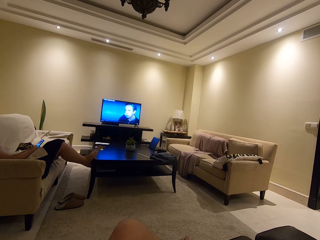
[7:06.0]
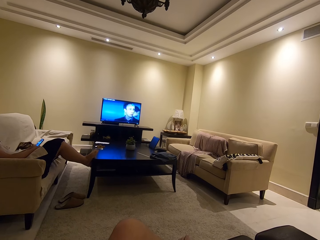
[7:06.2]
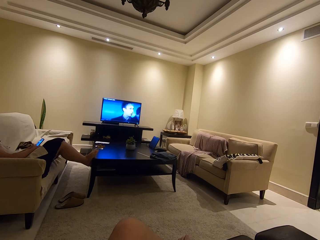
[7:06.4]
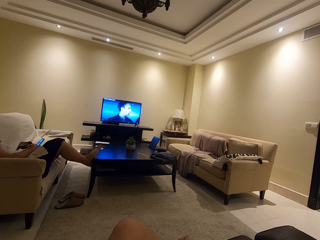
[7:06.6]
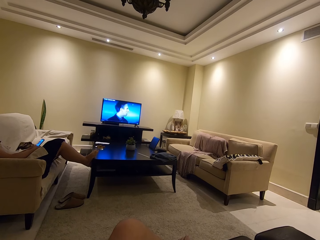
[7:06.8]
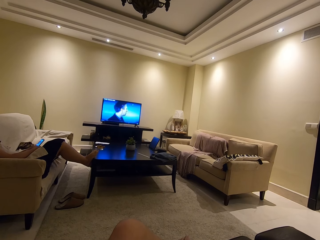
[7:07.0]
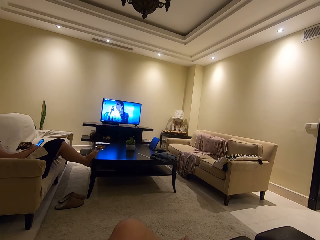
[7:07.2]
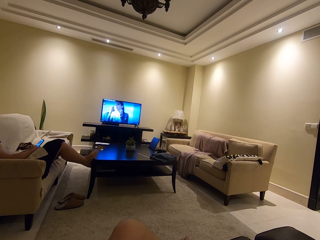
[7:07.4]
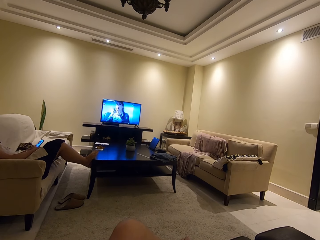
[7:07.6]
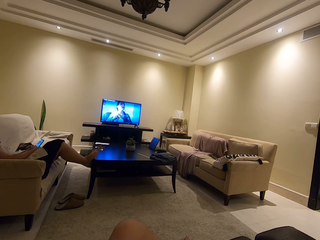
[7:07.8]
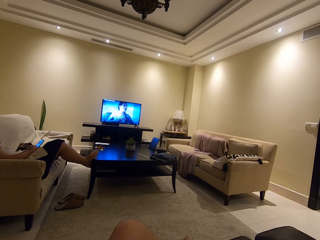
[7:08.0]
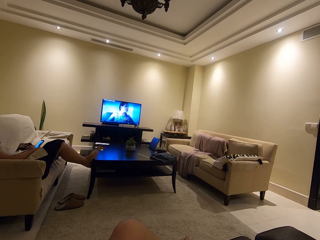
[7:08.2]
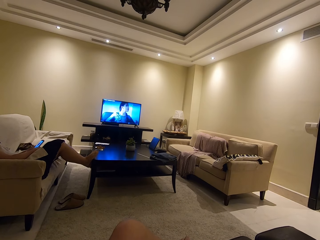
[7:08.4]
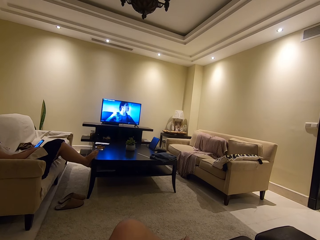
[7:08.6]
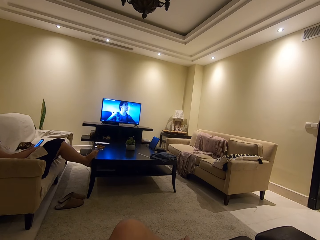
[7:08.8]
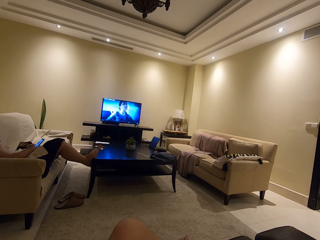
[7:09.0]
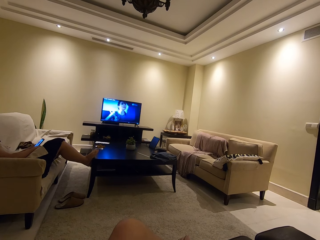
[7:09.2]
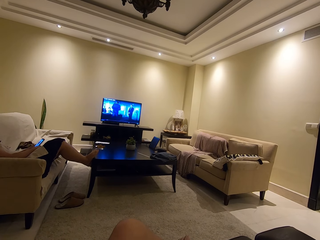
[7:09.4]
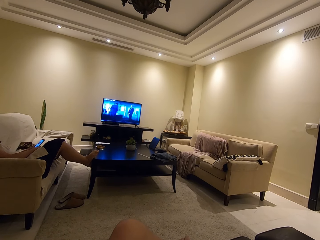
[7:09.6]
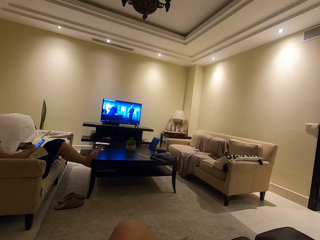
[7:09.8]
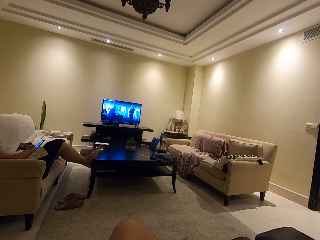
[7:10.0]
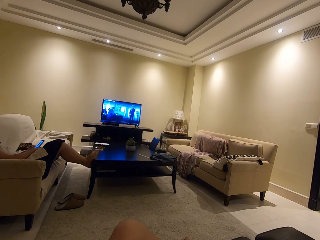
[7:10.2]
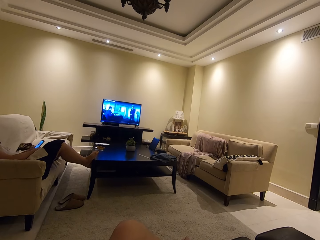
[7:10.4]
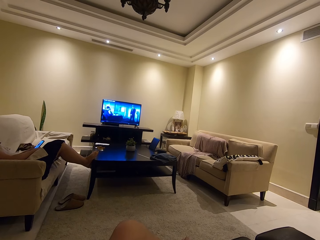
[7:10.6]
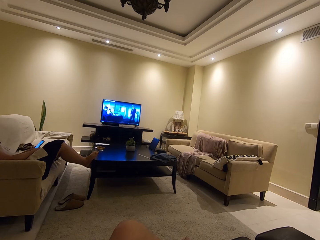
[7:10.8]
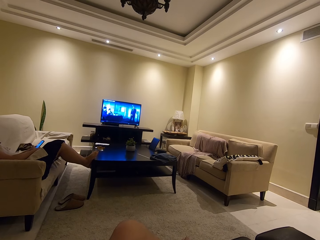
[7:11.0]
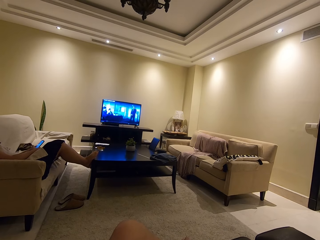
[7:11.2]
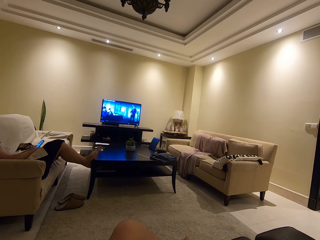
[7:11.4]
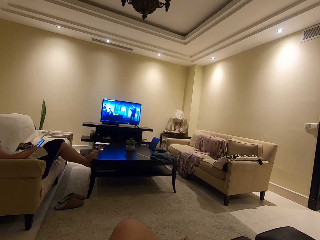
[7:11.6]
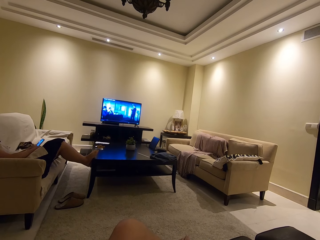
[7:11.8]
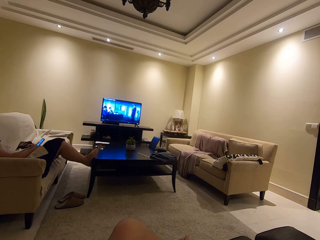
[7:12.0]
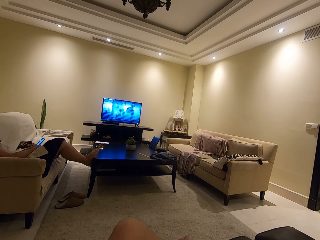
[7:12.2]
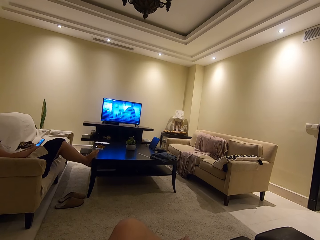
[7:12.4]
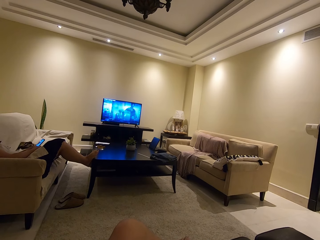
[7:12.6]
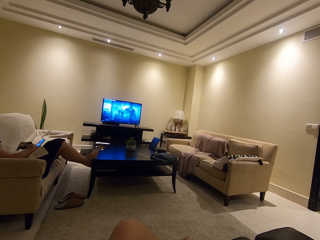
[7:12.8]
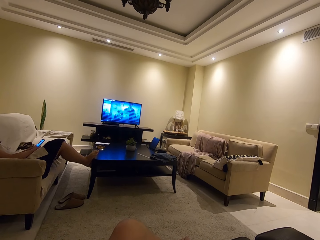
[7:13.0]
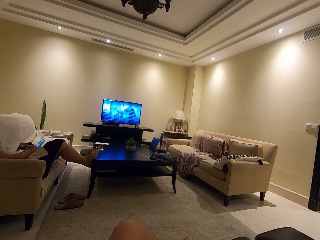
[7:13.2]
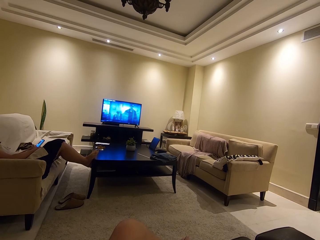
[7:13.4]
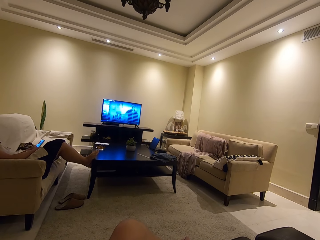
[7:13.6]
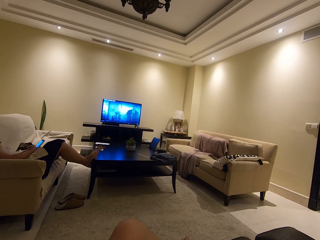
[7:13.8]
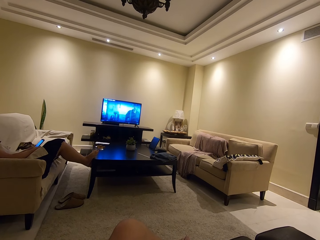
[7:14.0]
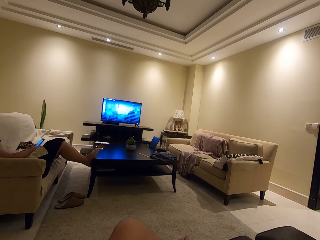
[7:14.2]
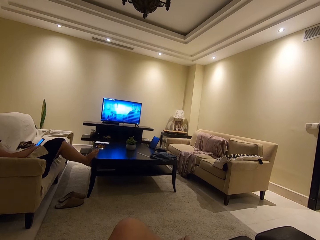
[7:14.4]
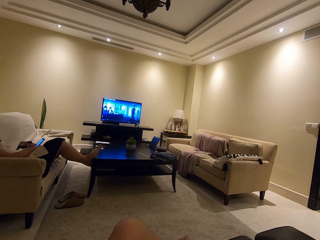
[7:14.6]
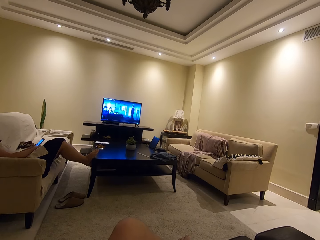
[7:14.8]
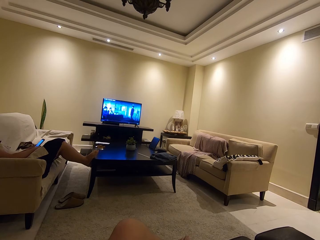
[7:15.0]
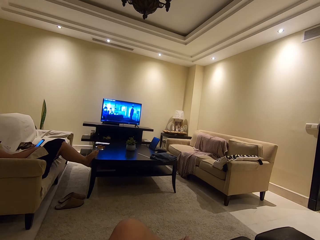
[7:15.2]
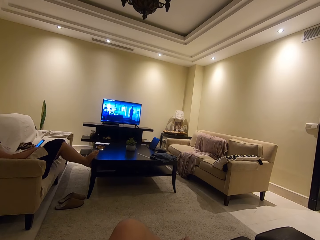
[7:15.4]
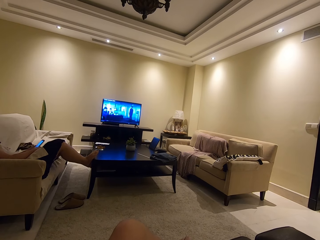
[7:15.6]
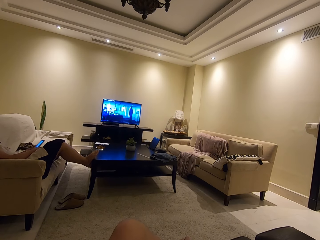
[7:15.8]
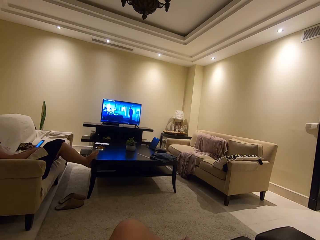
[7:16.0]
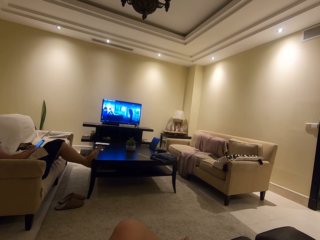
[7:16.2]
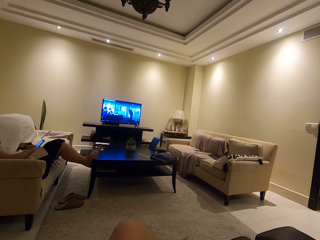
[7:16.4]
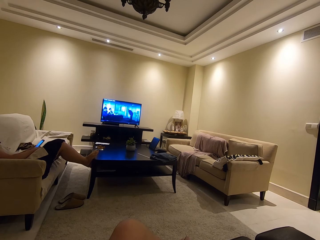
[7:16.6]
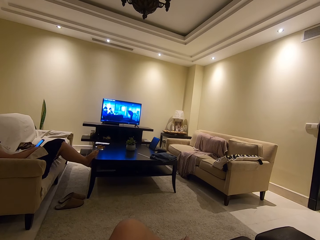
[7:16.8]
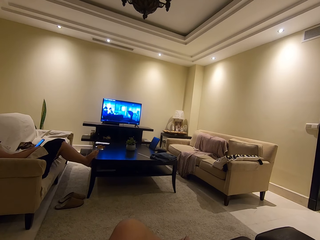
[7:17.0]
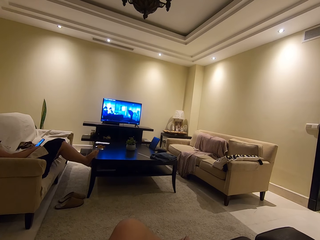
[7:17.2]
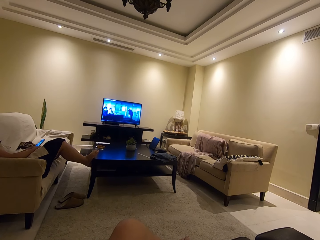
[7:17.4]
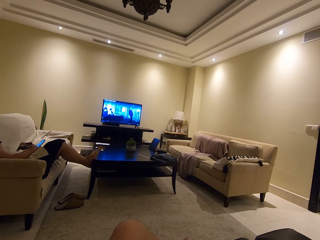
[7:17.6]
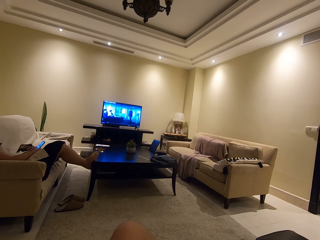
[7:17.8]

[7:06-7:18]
A person scrolls on the phone. The camera wearer watches television.

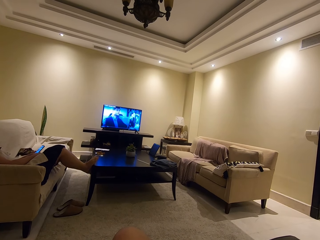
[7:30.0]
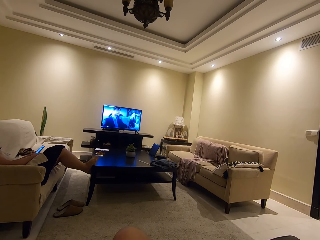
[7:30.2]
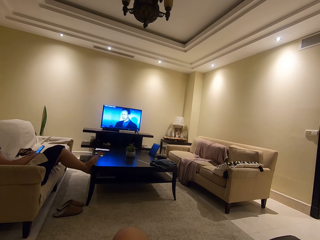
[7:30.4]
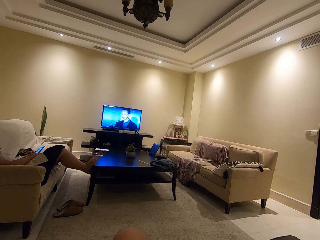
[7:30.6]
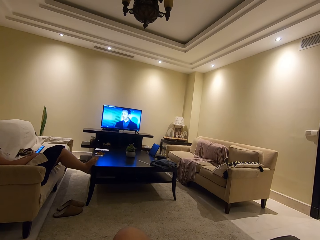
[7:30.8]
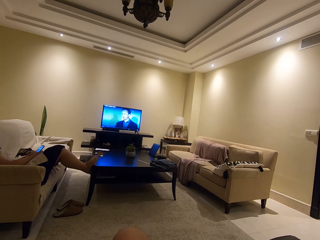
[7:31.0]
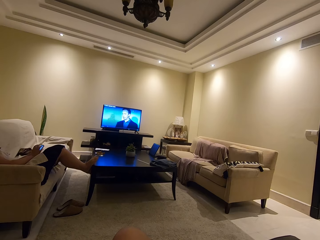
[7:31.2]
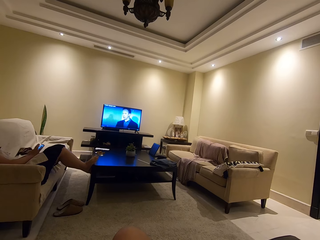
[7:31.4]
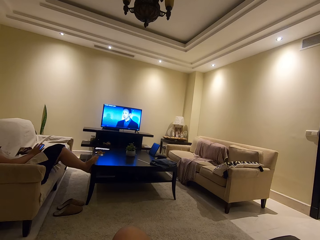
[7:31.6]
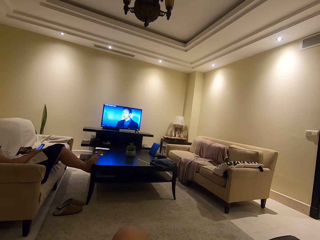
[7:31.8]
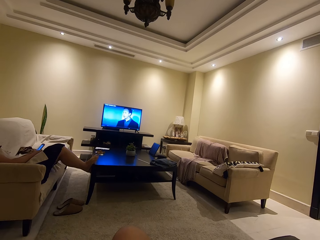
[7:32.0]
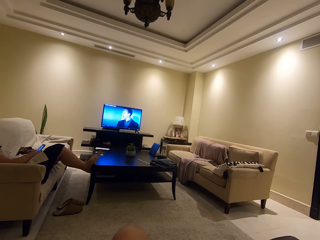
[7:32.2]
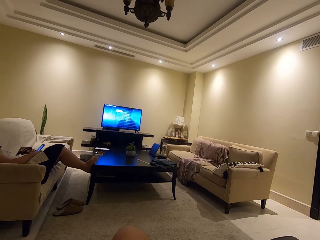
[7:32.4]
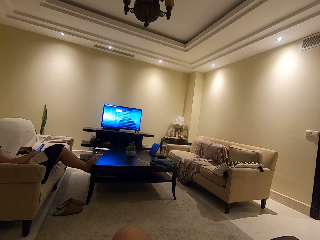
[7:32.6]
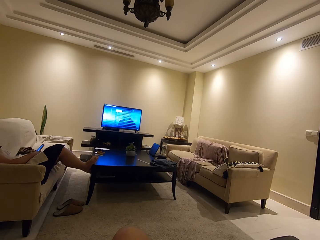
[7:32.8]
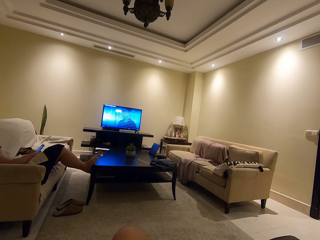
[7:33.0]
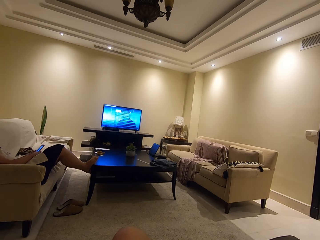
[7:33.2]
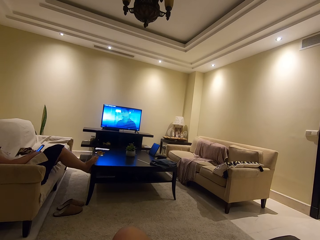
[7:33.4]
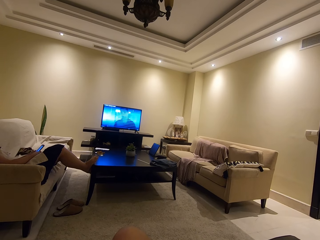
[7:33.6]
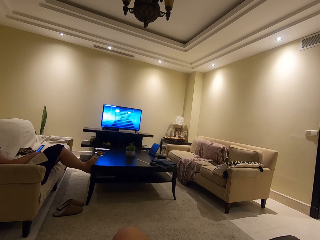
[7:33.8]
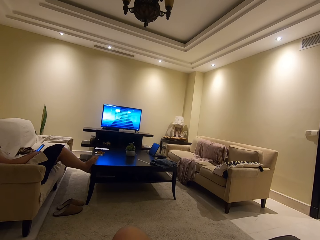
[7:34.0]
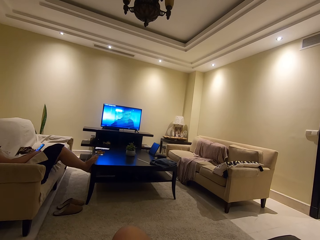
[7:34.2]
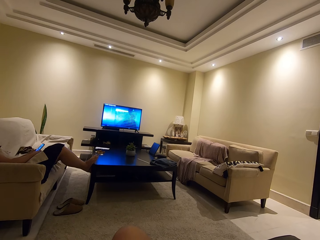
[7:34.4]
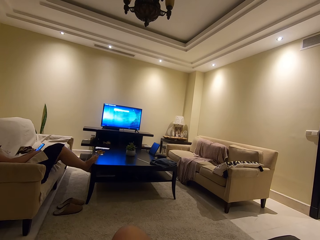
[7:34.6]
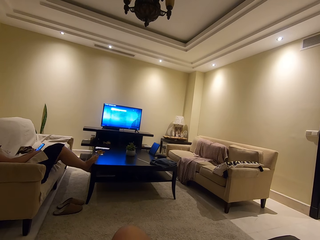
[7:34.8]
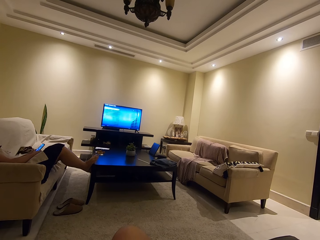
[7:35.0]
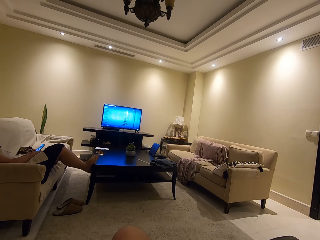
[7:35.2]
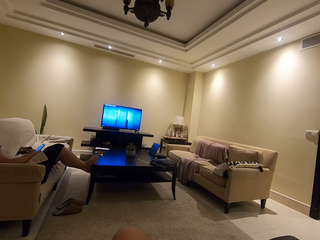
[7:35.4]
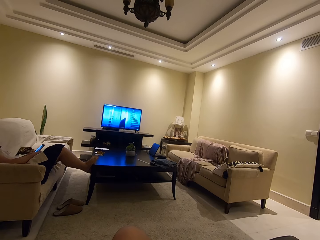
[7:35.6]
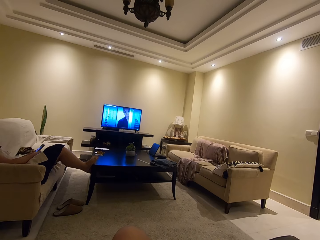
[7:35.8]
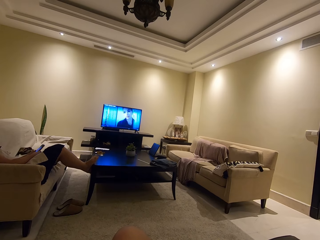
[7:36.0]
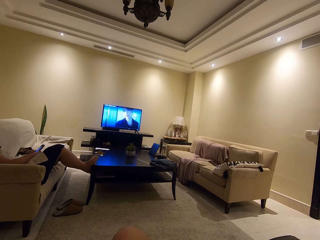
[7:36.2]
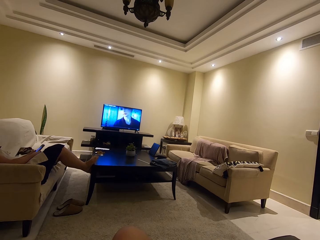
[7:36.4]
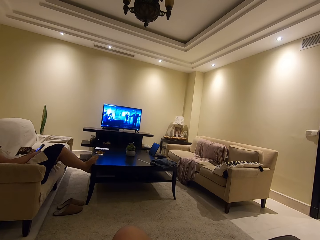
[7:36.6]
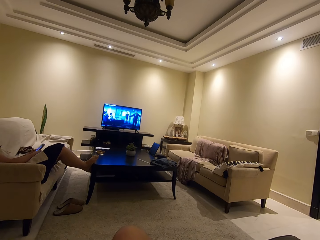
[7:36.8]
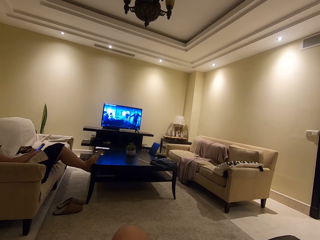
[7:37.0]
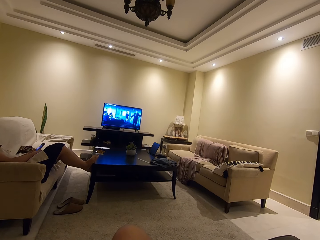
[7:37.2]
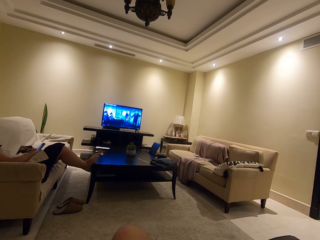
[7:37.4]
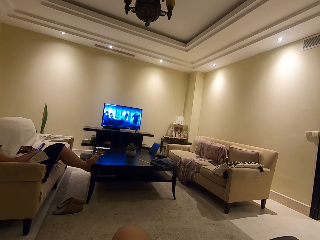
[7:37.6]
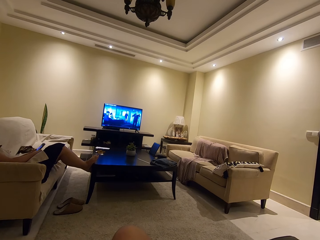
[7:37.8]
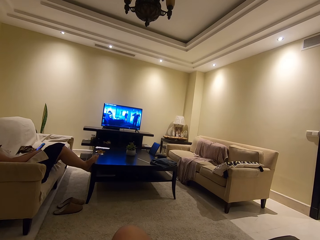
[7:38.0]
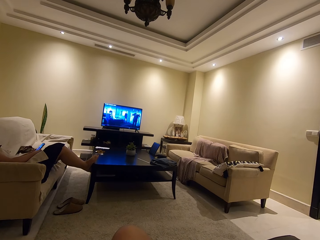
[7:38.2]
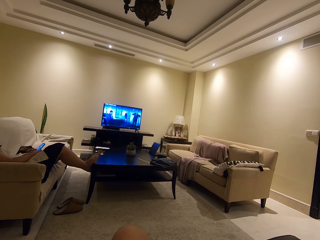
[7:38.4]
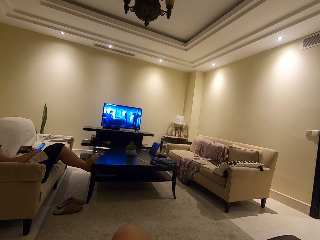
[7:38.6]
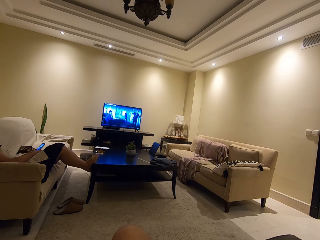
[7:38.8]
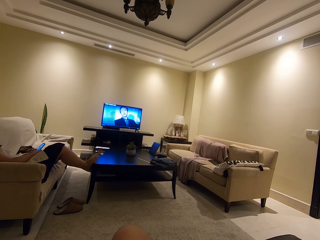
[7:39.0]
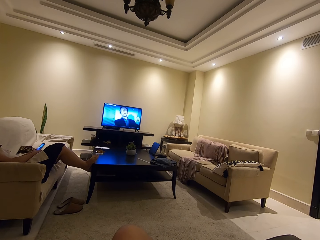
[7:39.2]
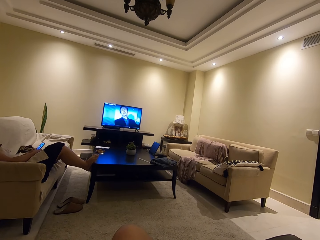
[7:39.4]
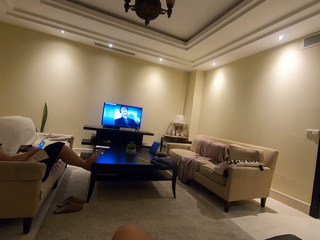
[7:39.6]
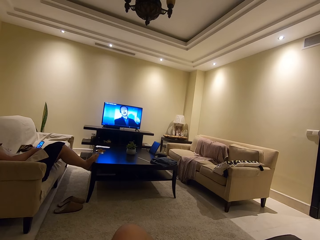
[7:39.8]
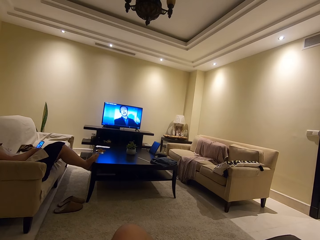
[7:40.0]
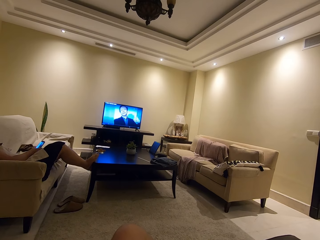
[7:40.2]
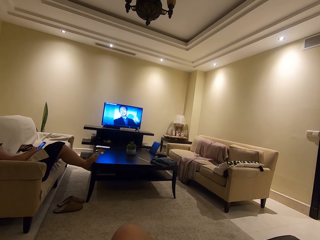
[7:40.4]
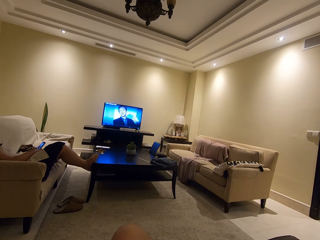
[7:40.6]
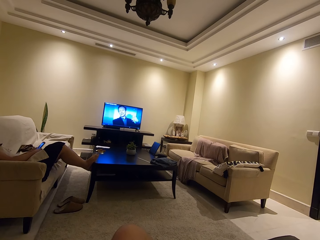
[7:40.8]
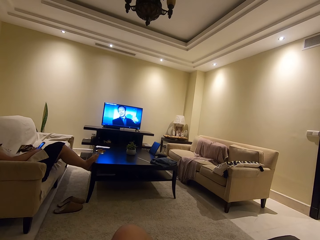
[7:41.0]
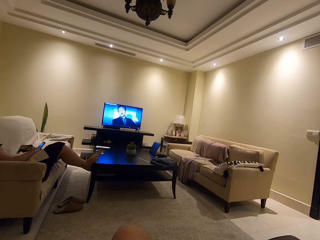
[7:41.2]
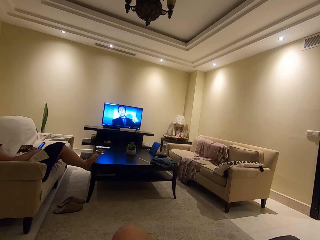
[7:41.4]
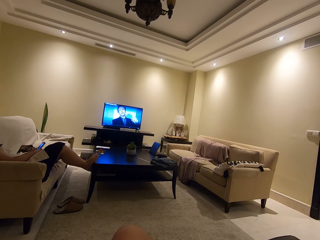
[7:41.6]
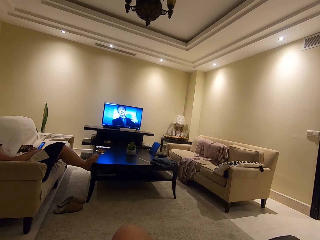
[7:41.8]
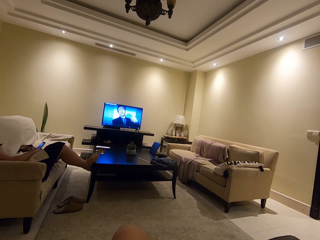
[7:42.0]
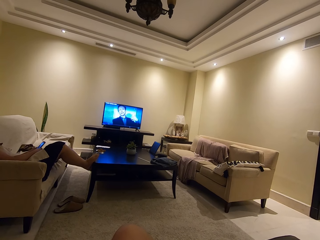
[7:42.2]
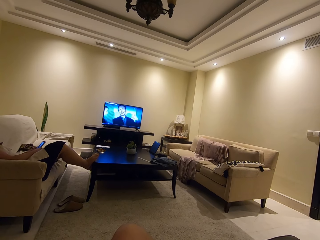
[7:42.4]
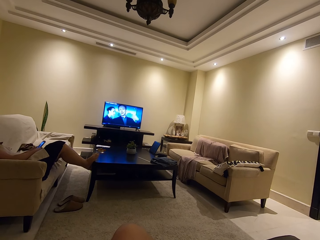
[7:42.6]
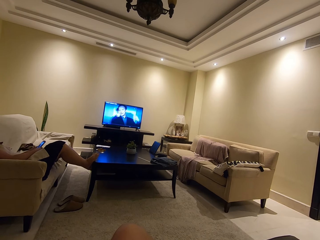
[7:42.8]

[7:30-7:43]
The camera wearer watches television. A person scrolls on the phone.
